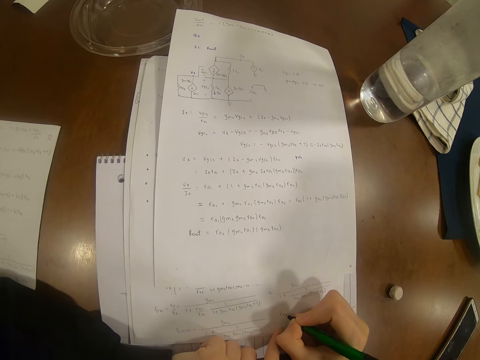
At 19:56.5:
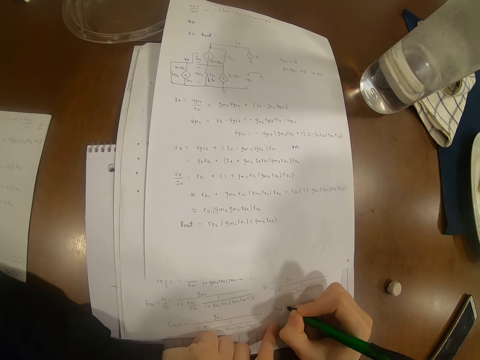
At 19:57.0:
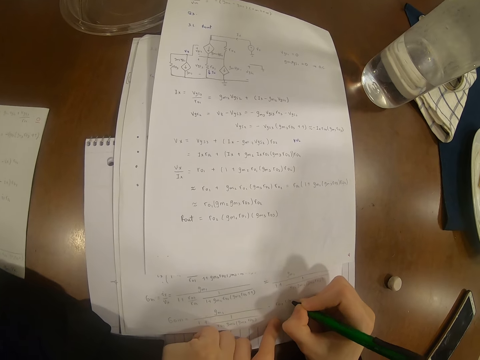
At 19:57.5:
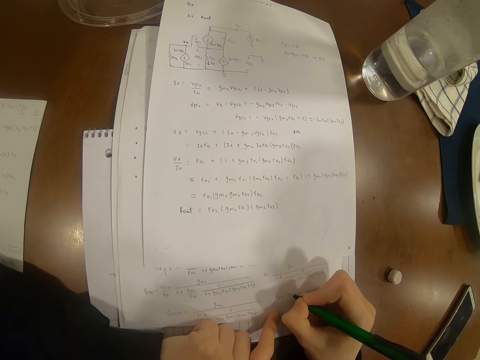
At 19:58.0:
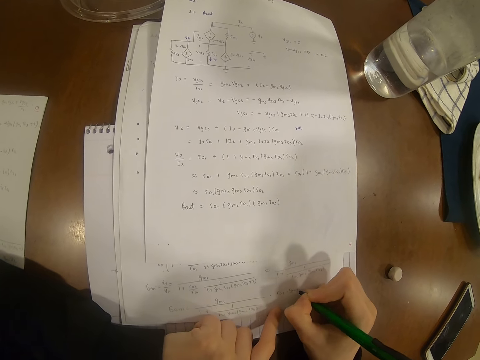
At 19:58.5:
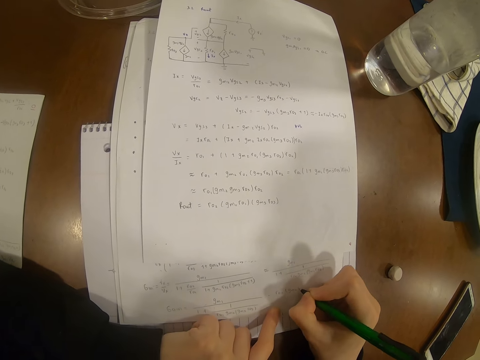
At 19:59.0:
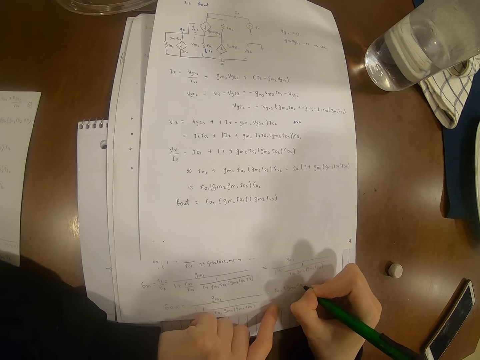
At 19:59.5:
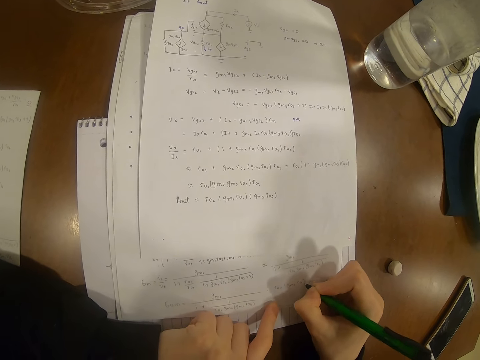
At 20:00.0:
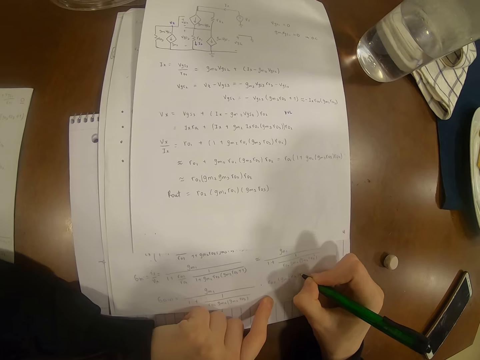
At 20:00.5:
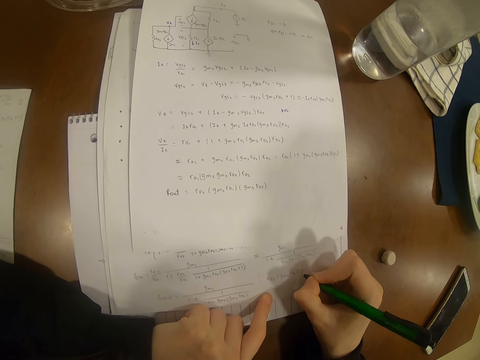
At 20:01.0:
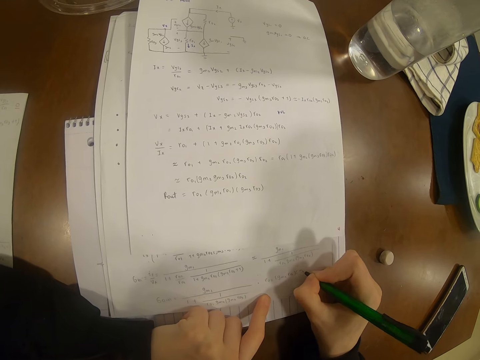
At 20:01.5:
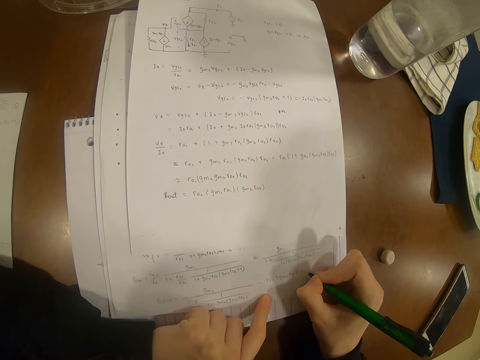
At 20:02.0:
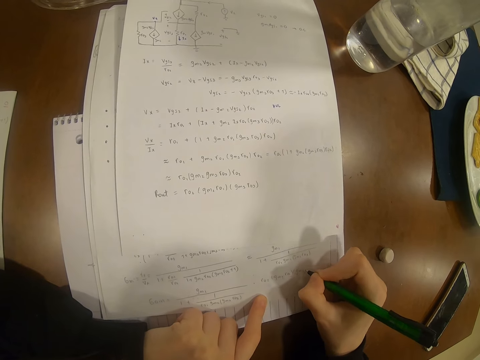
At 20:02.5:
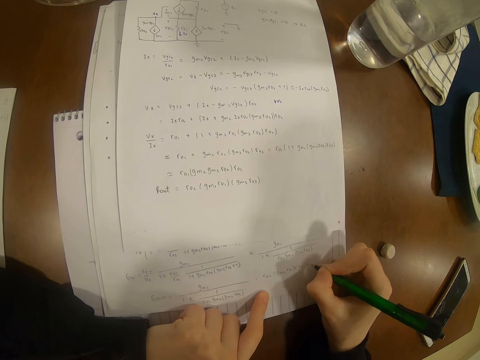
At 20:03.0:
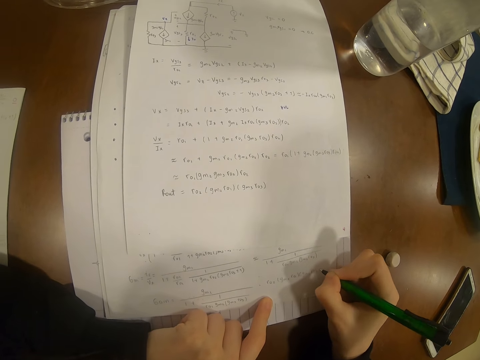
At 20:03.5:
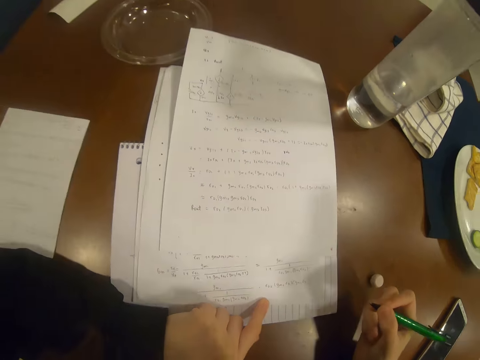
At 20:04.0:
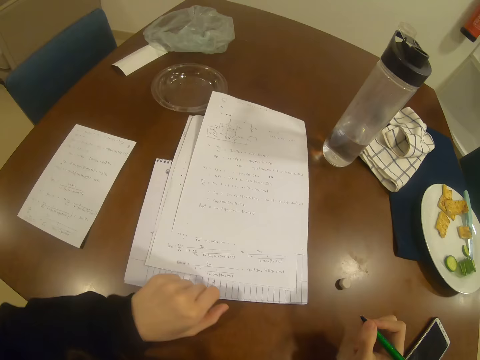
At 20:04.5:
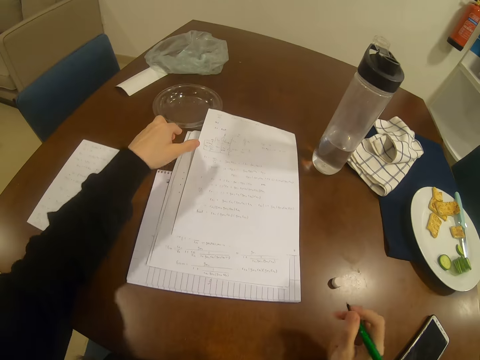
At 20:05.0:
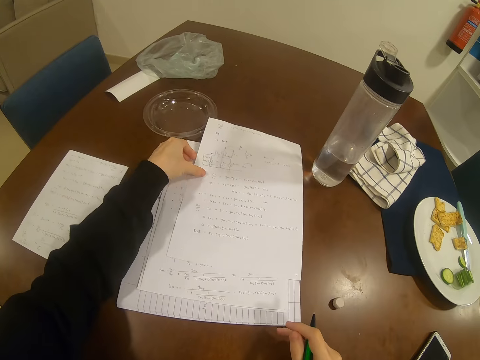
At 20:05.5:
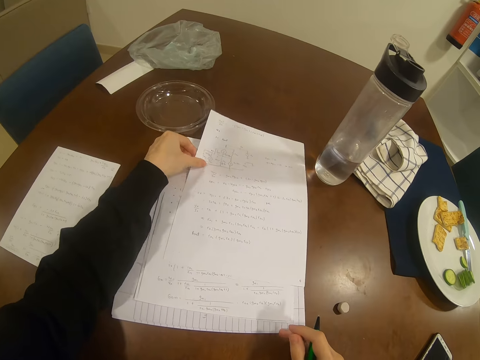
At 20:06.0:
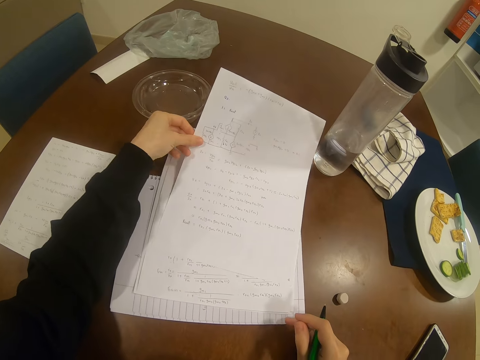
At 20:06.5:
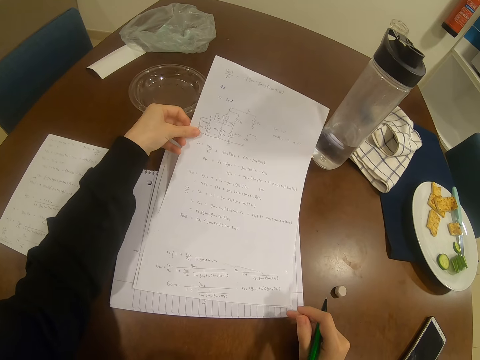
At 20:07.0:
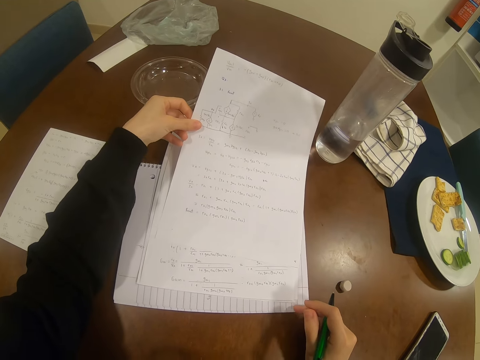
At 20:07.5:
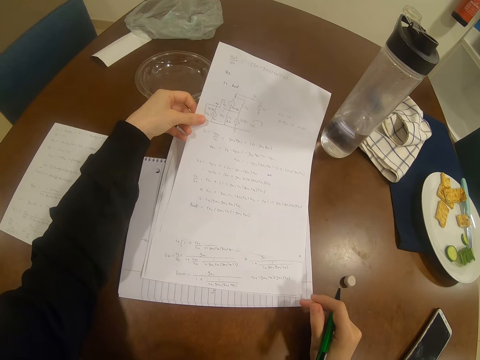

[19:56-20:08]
The camera wearer lifts a paper. They look at the paper.

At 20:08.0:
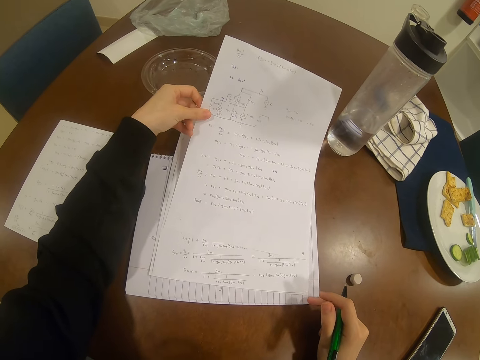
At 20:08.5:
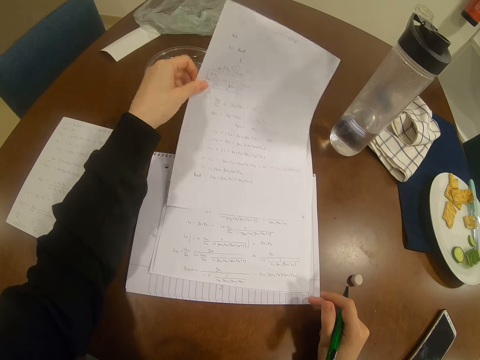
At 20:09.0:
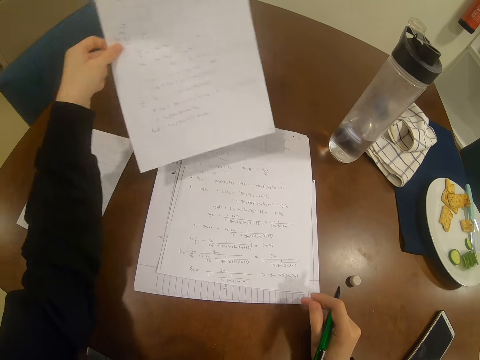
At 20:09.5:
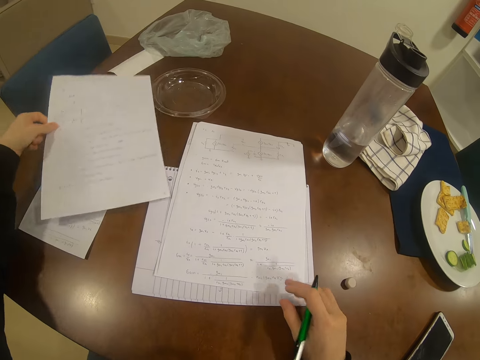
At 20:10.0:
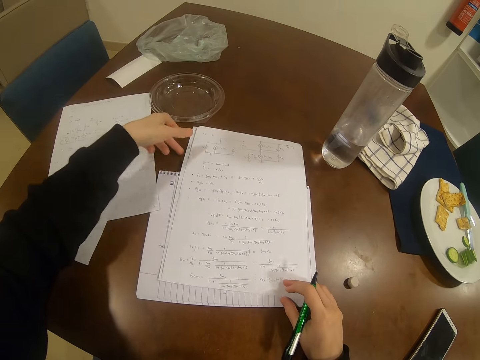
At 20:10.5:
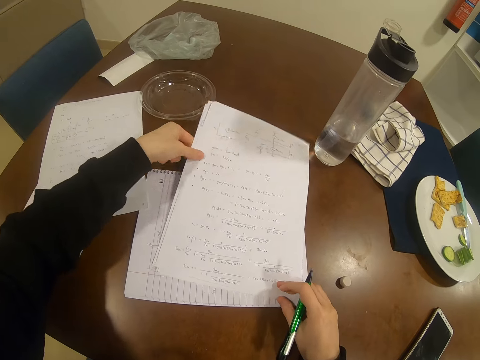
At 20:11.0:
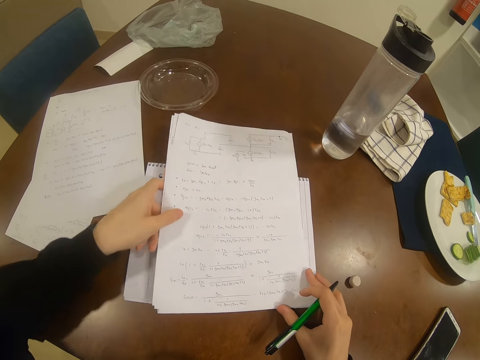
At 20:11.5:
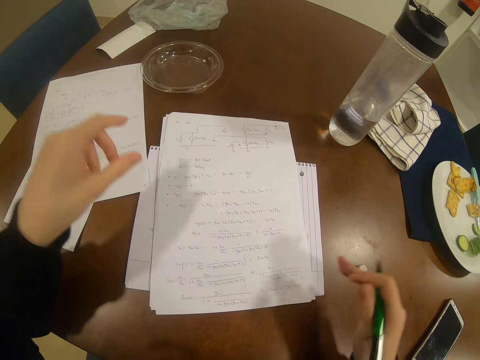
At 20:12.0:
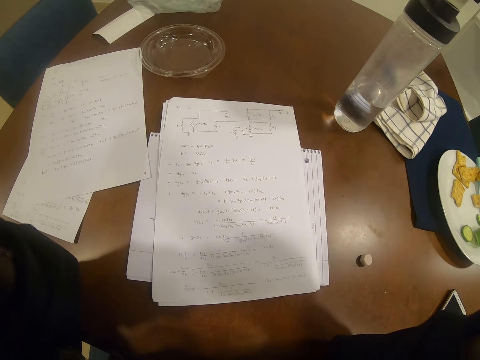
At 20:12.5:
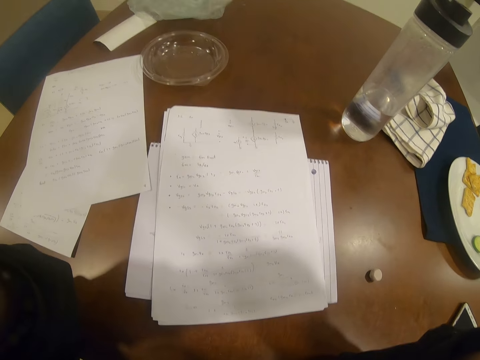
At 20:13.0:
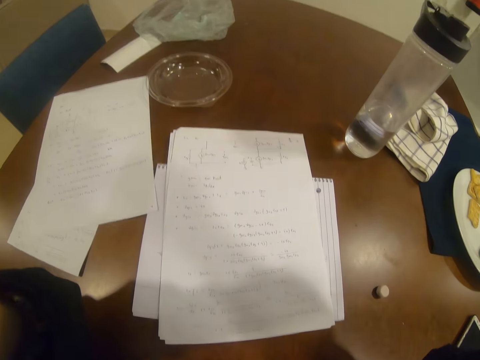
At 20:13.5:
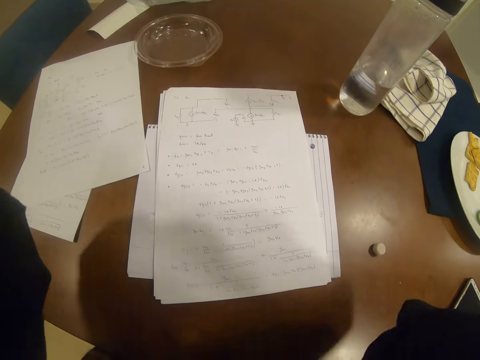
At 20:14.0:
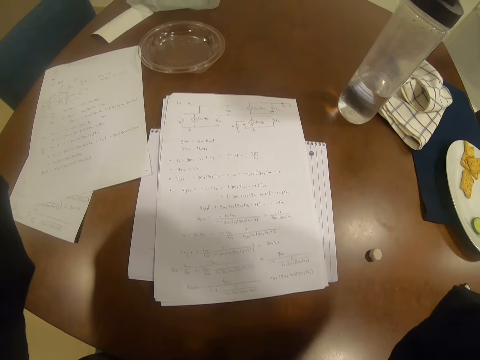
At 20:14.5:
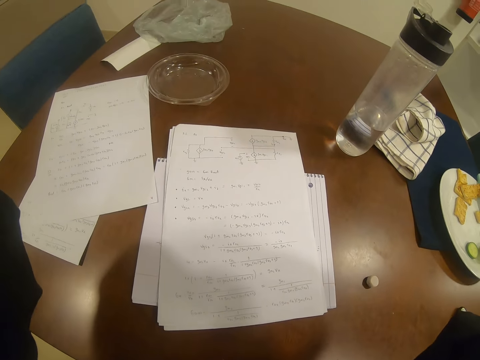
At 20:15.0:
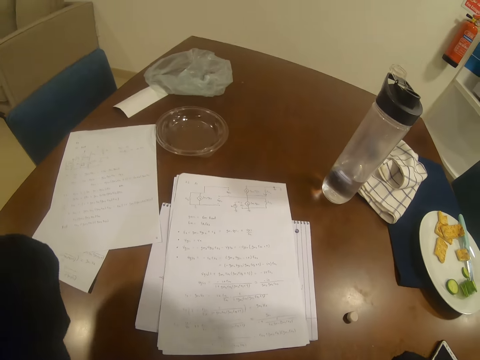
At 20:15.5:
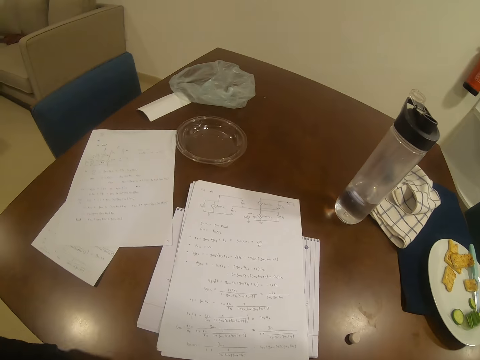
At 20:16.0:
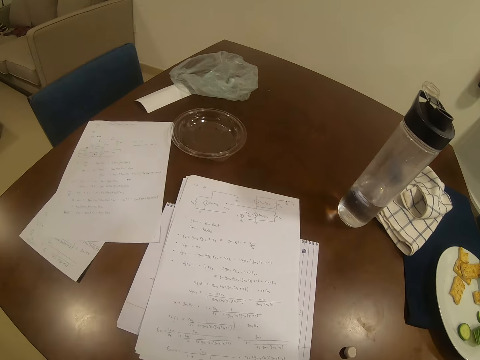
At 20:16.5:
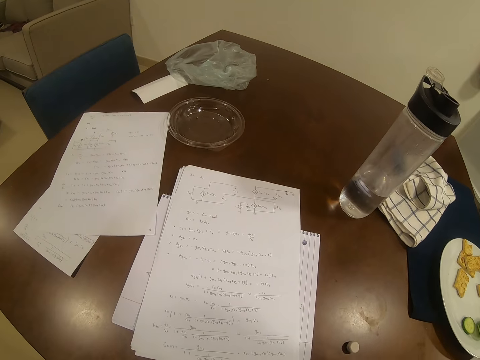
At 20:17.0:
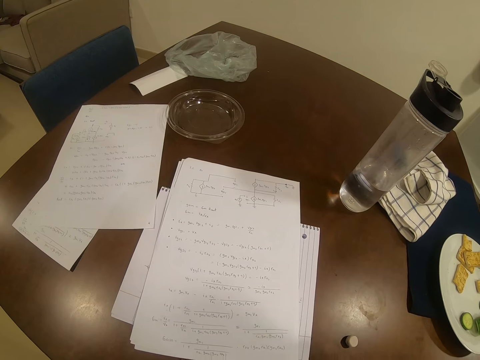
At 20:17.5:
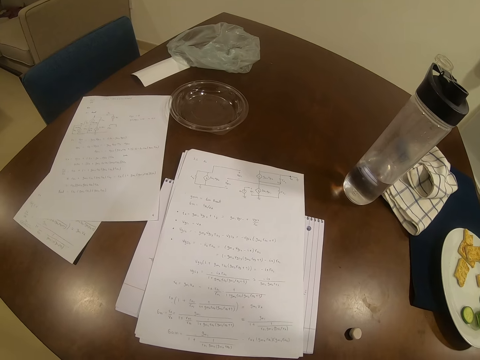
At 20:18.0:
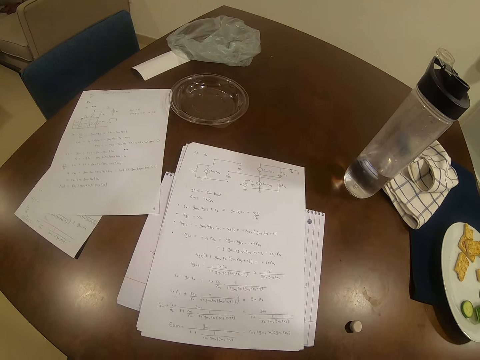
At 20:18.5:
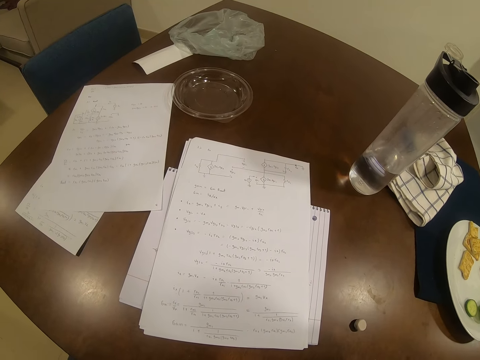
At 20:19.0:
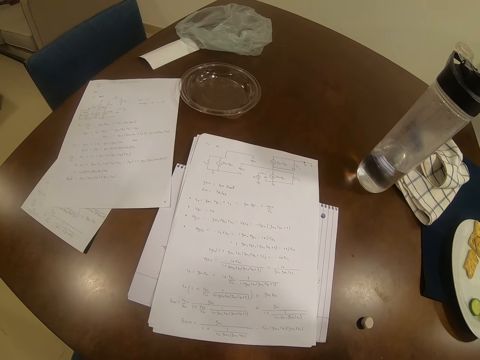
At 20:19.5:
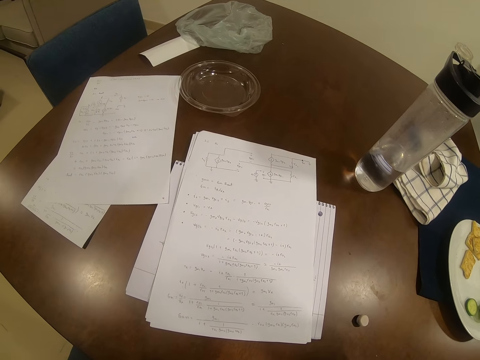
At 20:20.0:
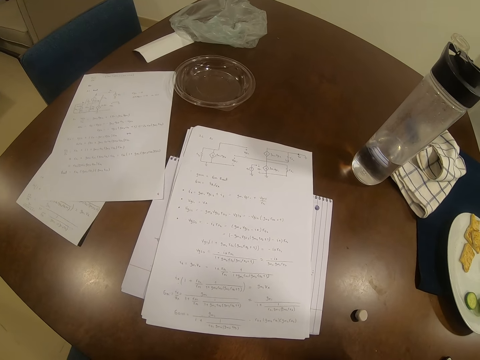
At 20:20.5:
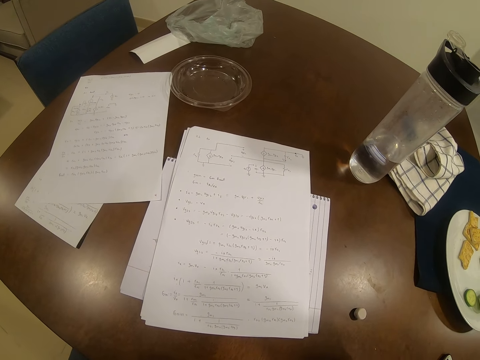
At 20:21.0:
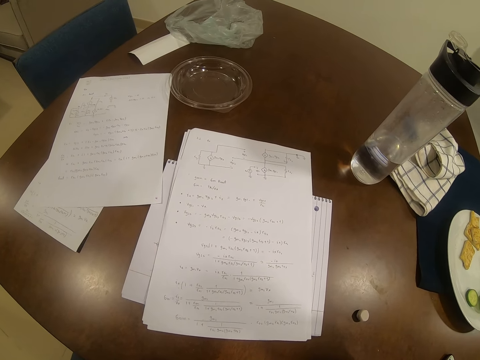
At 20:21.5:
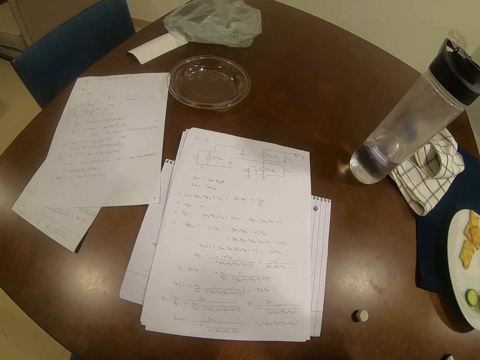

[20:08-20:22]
The camera wearer puts a paper on the table and moves the papers around the table. They adjust the camera and look at the paper.
